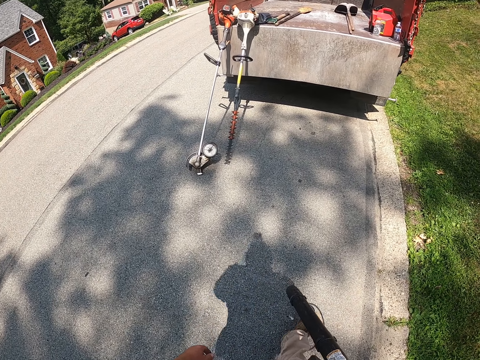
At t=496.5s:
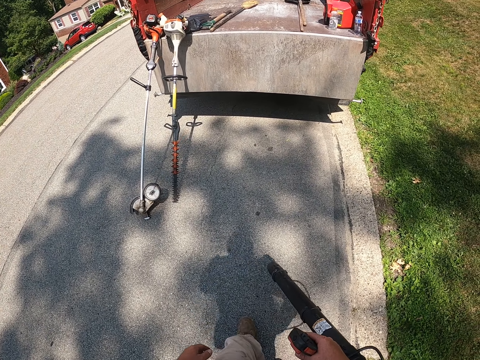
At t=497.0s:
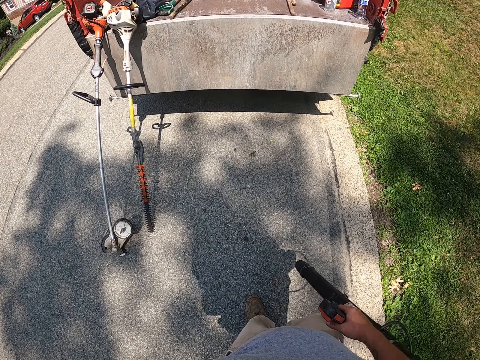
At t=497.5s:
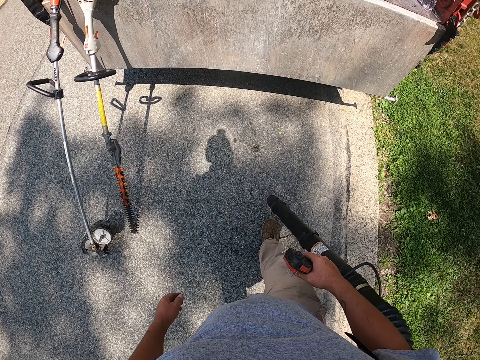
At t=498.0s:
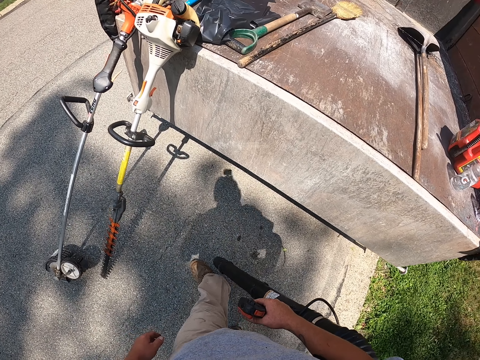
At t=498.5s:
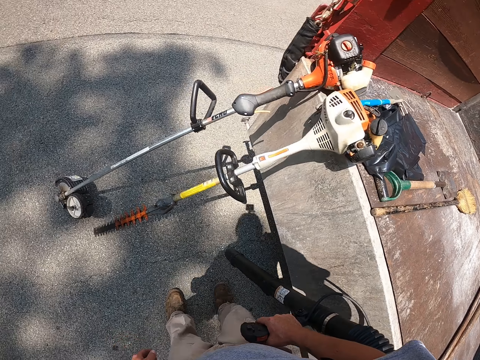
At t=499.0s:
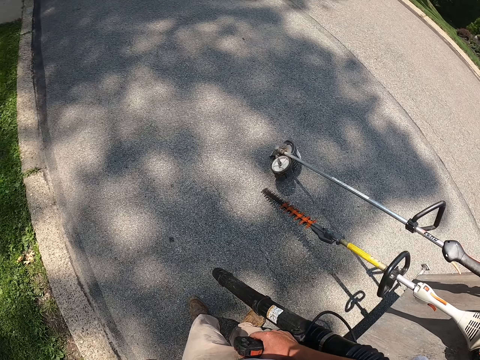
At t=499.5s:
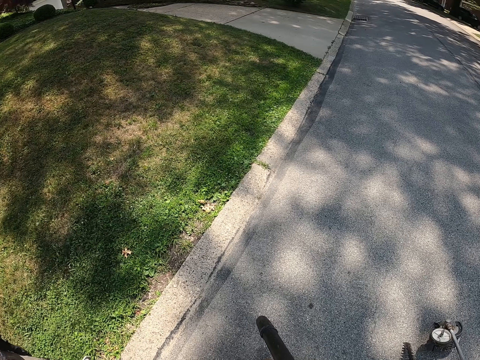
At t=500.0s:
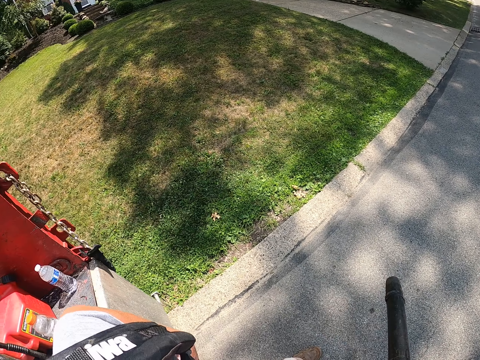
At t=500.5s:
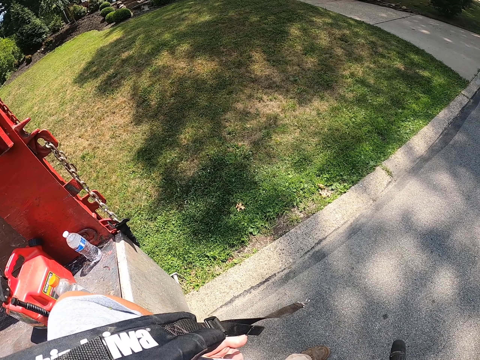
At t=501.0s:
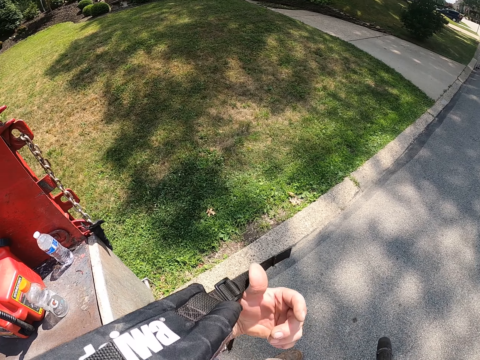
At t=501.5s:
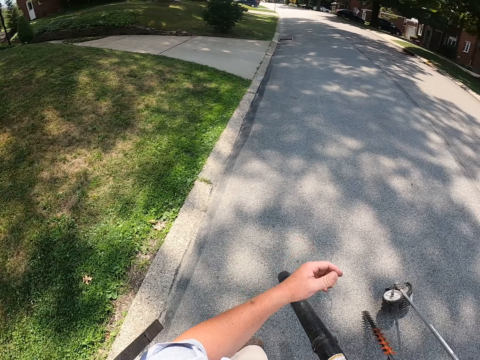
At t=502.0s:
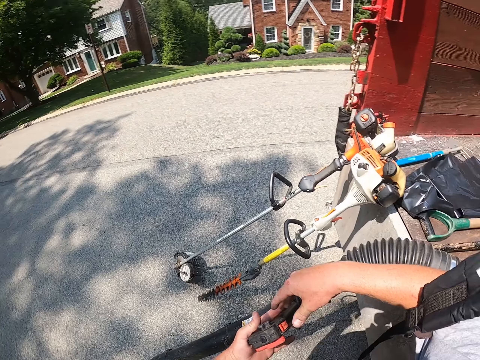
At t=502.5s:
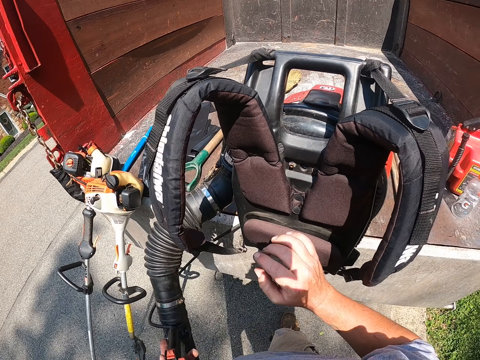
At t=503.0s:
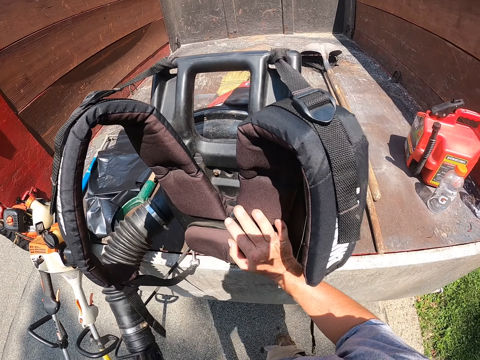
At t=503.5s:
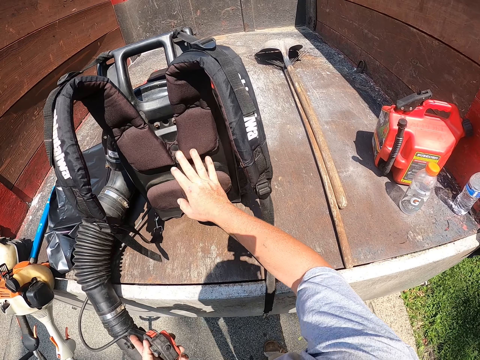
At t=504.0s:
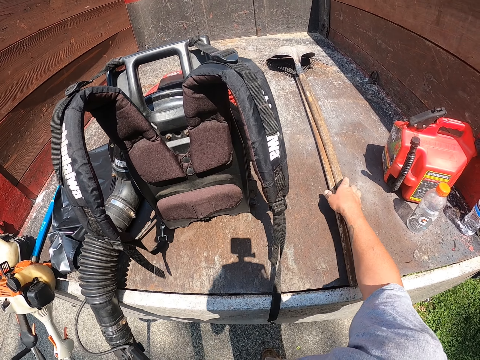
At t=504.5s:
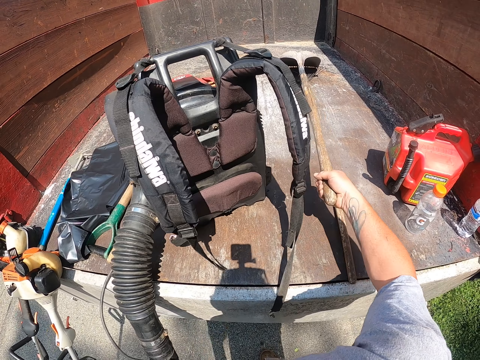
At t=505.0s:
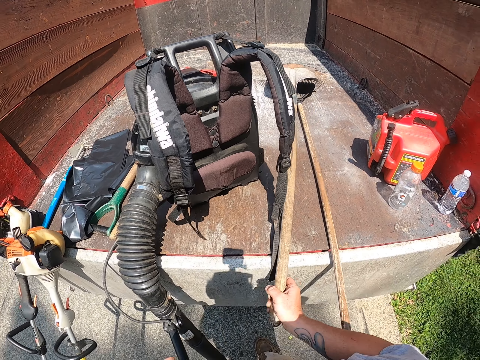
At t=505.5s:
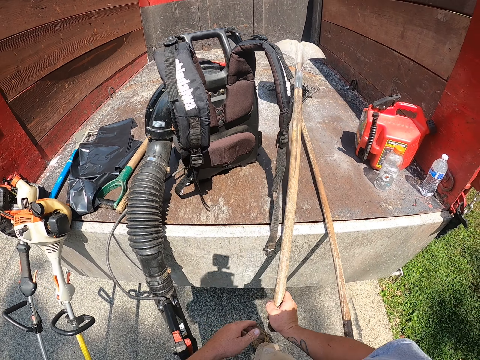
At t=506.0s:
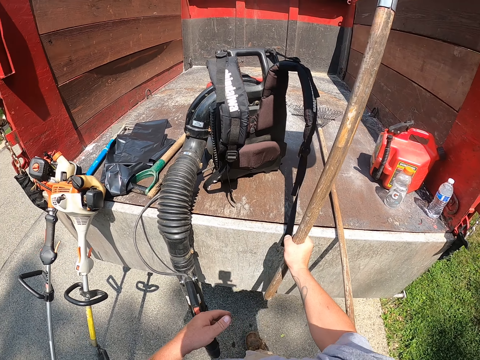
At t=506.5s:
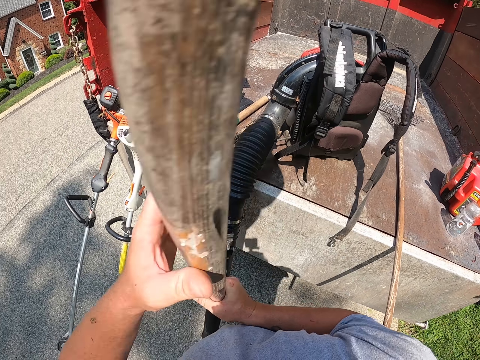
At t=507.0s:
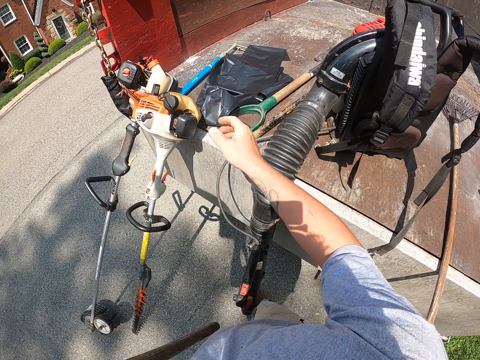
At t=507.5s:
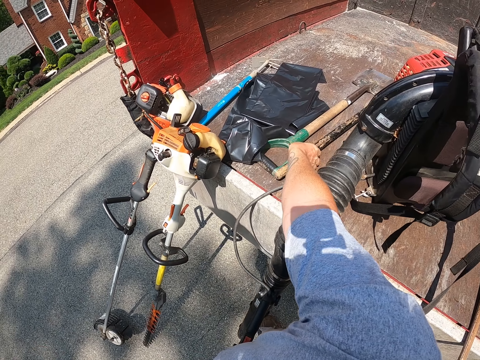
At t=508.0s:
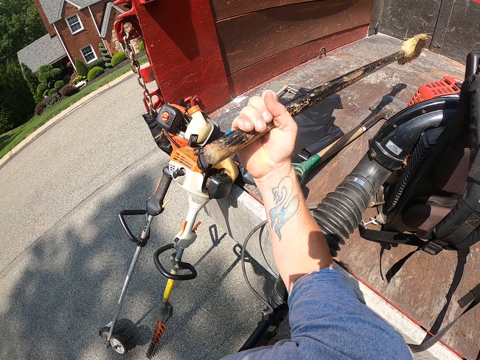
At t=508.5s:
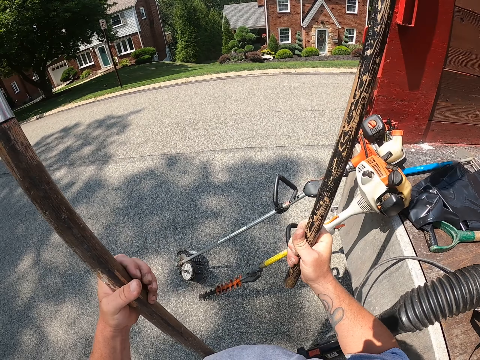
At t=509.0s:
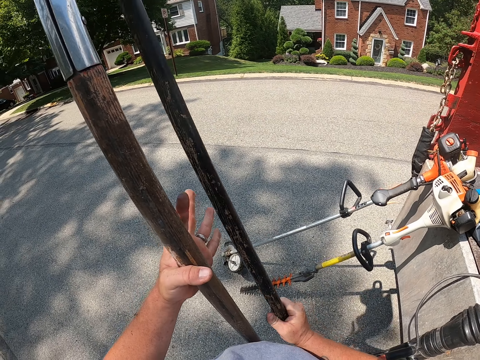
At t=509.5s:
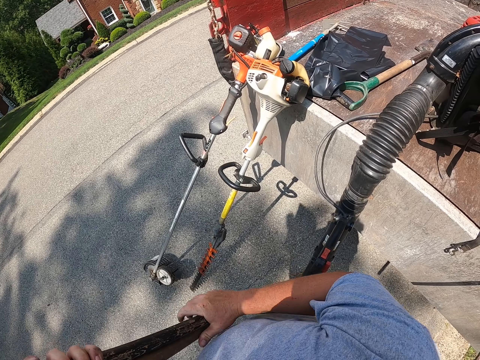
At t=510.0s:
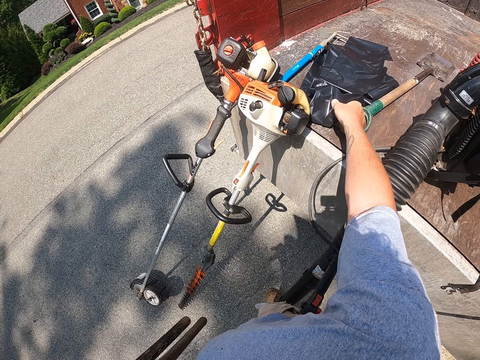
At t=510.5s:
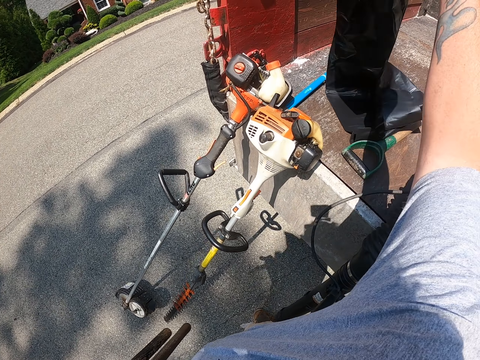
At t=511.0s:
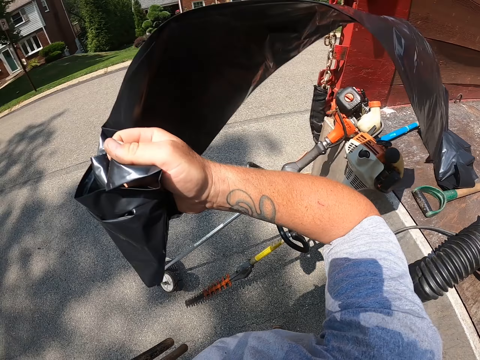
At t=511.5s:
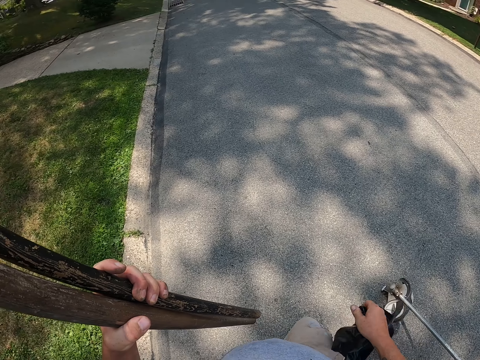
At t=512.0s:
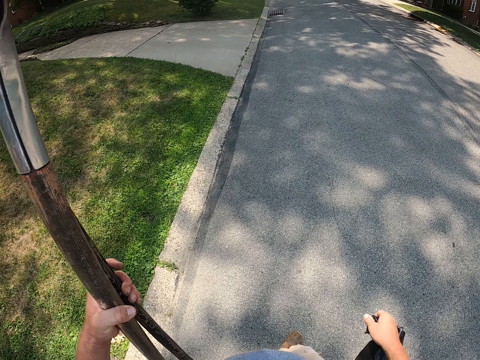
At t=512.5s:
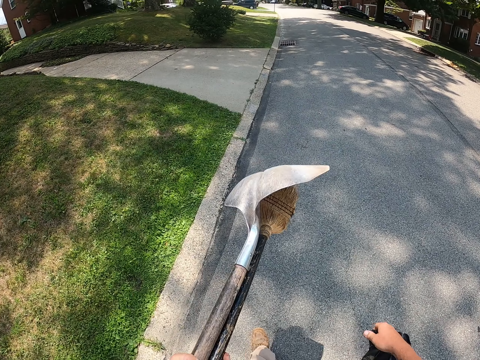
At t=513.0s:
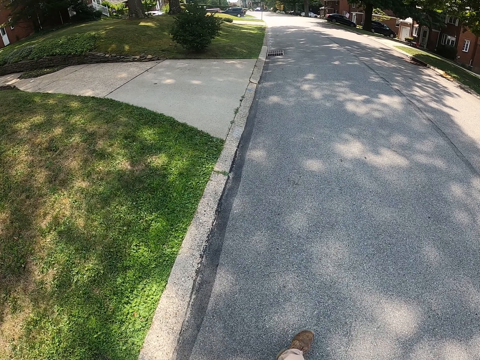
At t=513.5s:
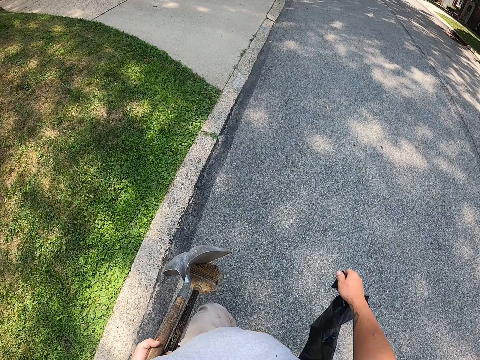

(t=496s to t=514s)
The camera wearer puts the vacuum cleaner on the truck. They remove an air blower from the back and put the air blower on the truck. They push the vacuum in the truck. They pick up a shovel or spade from the truck and switch the spade to the other hand. They pick up a broom from the truck and switch the broom to the other hand. They pick up a polythene from the truck. They walk on the road.

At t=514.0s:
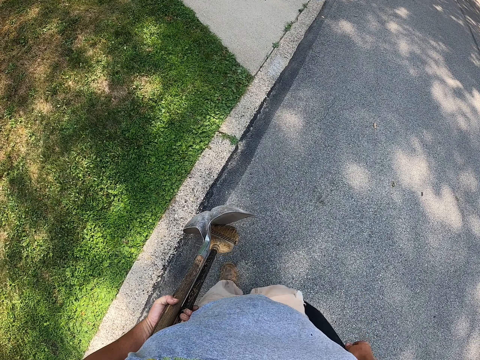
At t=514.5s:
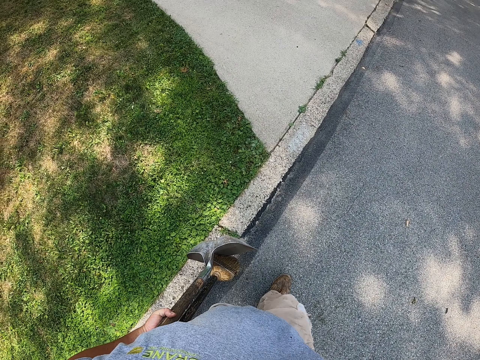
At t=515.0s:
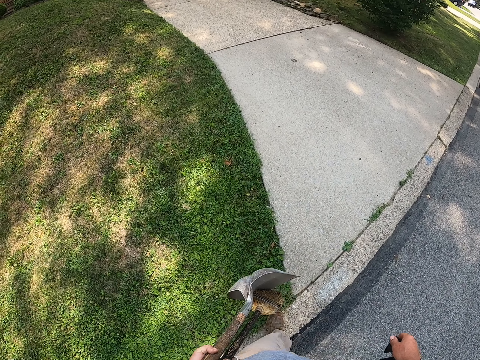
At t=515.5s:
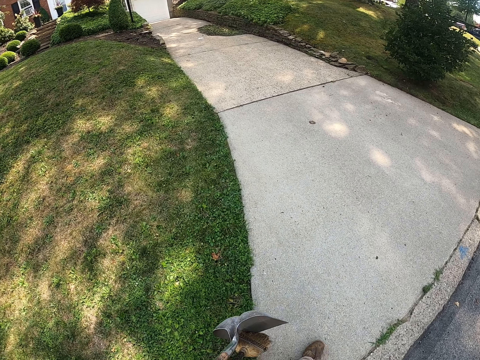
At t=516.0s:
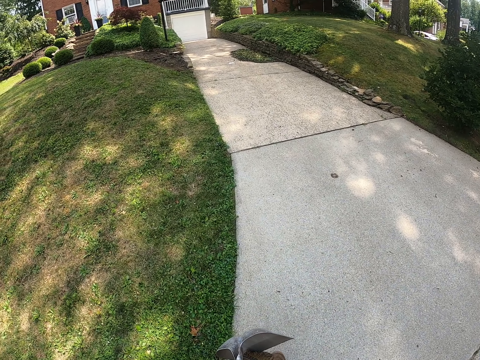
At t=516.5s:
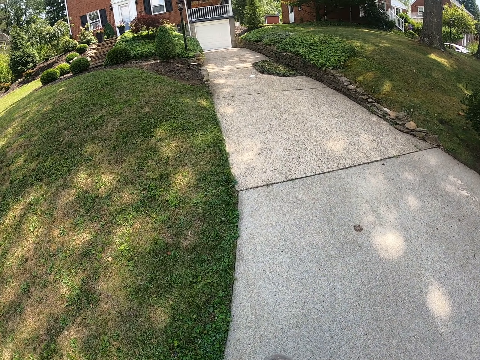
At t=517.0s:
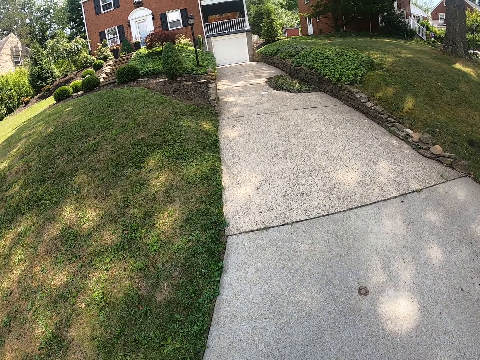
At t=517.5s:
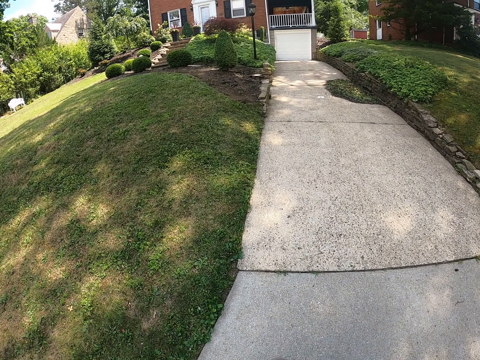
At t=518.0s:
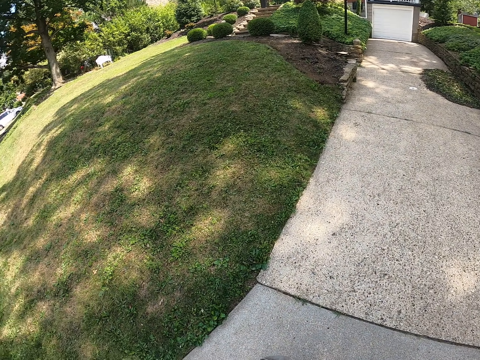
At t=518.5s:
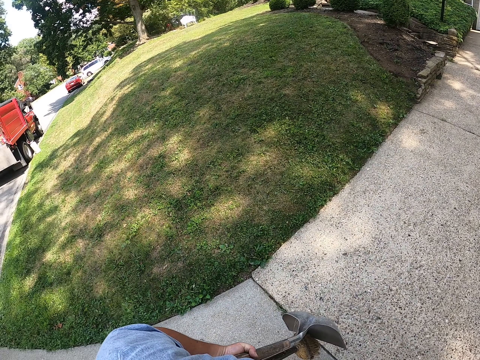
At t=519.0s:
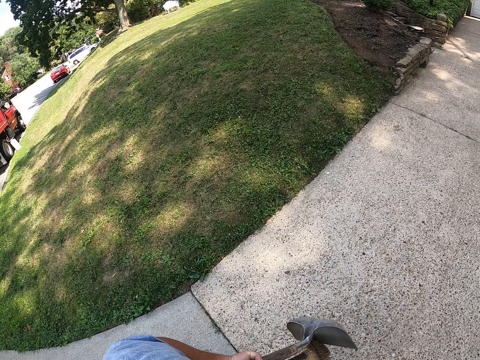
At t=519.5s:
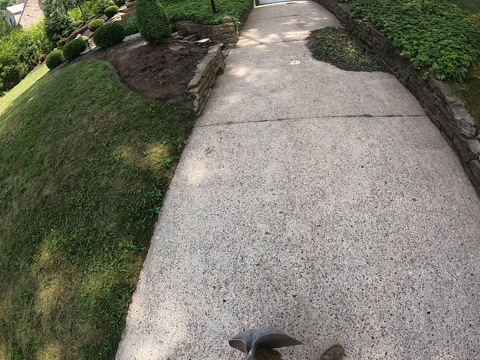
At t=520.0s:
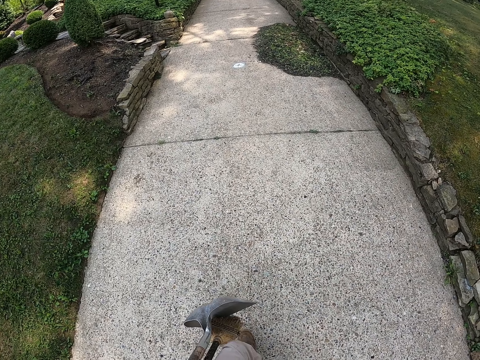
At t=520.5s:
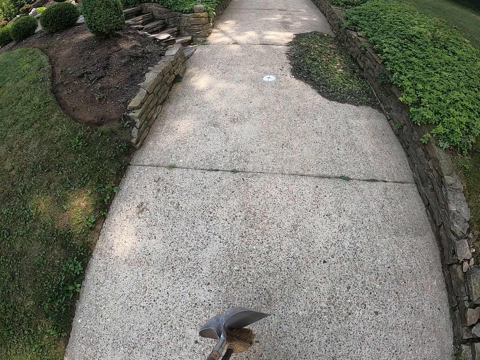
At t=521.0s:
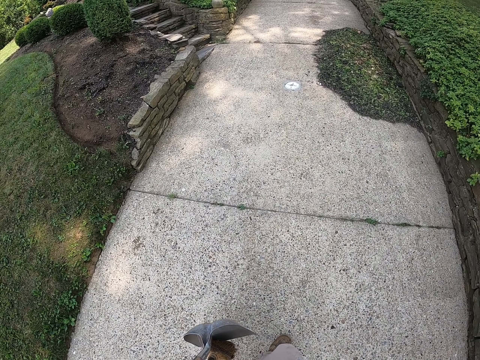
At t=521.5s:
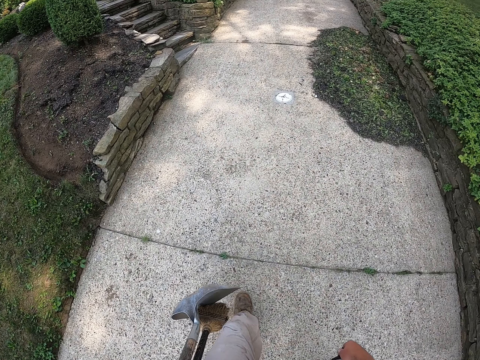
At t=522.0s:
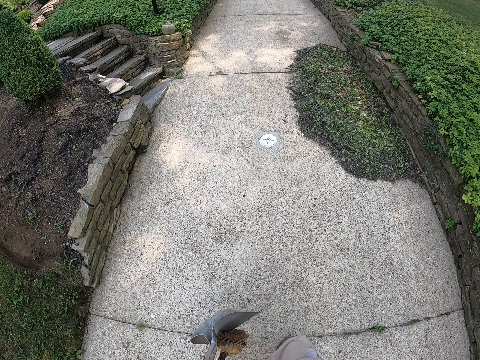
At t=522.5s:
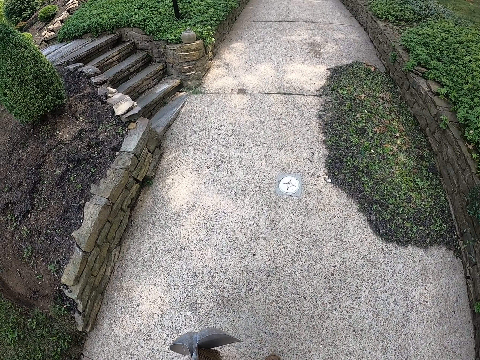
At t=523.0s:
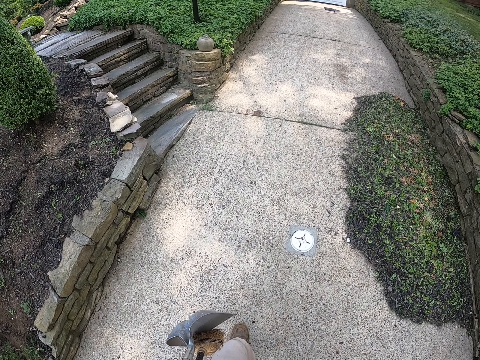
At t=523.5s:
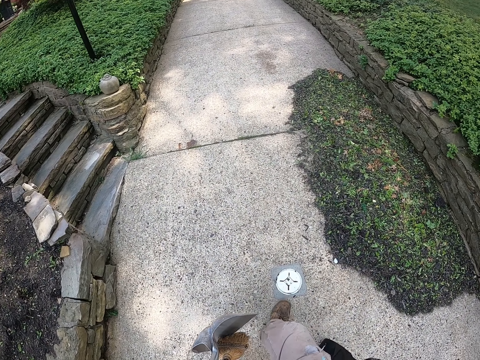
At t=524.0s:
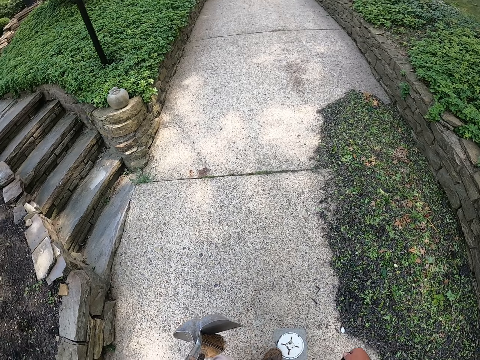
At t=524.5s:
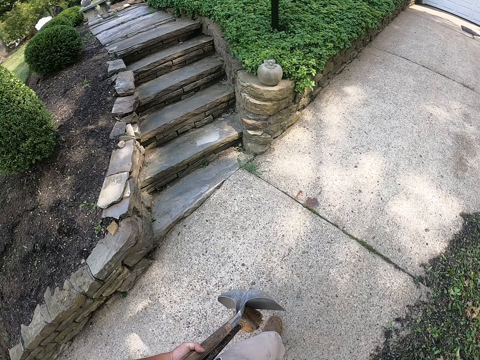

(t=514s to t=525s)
The camera wearer walks on the path.
